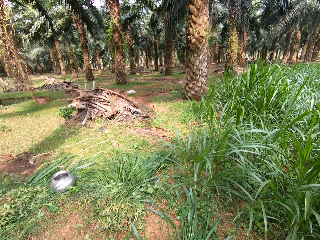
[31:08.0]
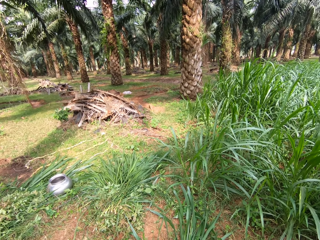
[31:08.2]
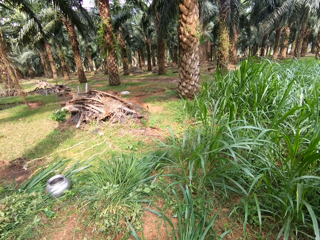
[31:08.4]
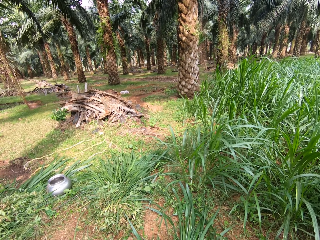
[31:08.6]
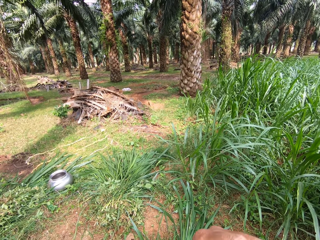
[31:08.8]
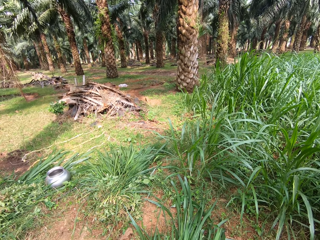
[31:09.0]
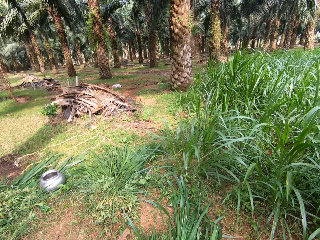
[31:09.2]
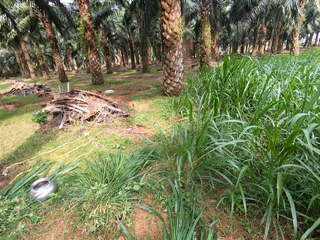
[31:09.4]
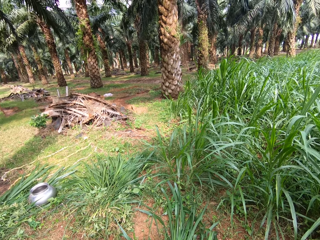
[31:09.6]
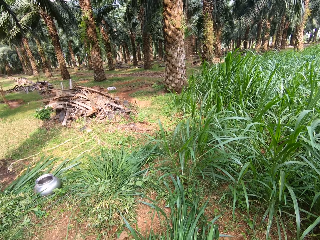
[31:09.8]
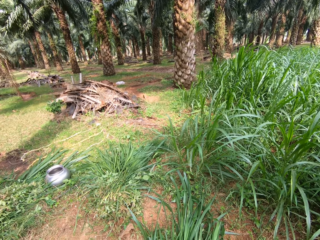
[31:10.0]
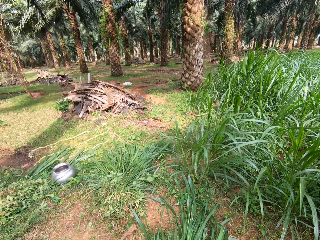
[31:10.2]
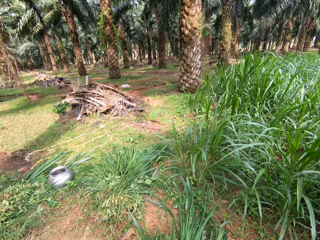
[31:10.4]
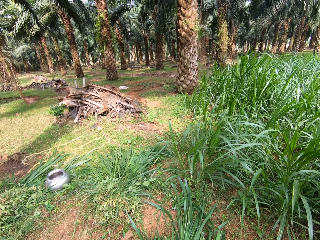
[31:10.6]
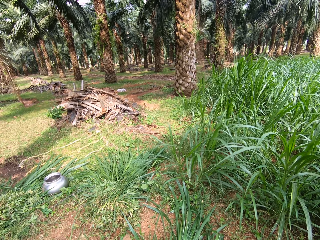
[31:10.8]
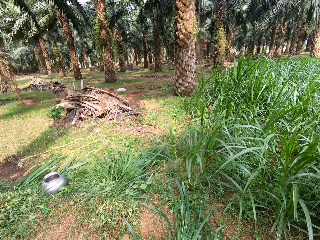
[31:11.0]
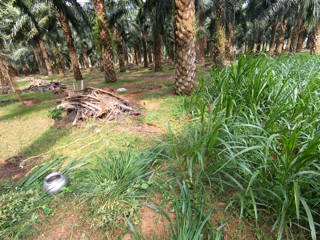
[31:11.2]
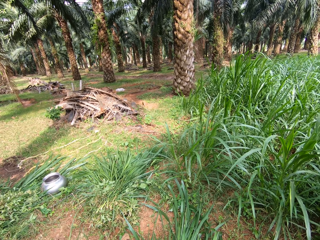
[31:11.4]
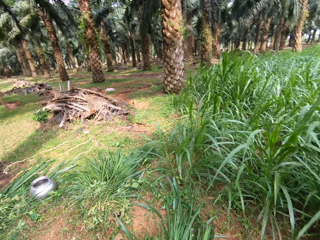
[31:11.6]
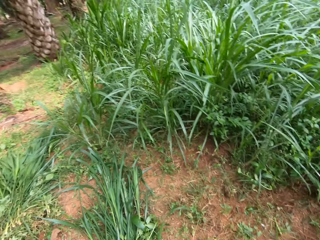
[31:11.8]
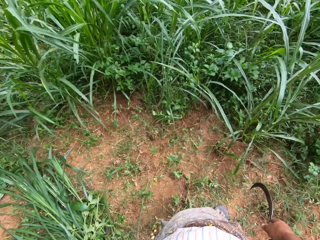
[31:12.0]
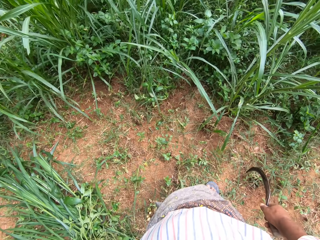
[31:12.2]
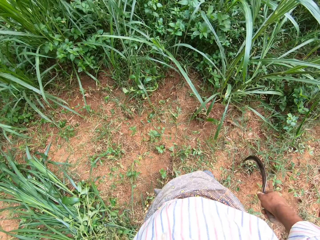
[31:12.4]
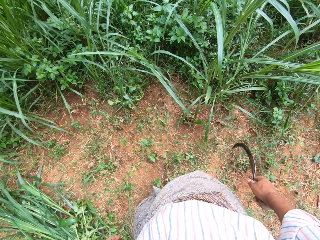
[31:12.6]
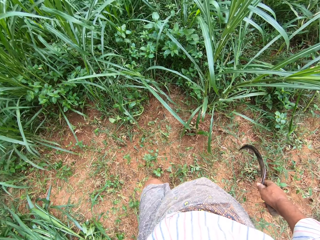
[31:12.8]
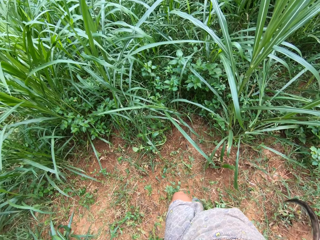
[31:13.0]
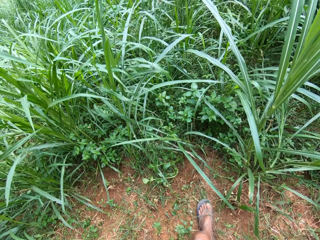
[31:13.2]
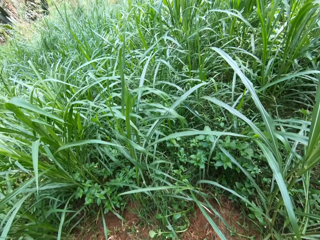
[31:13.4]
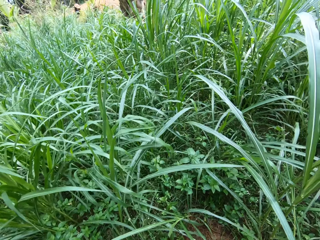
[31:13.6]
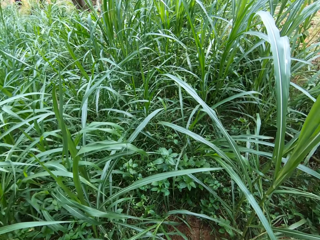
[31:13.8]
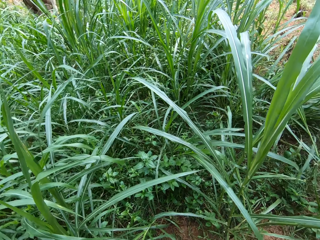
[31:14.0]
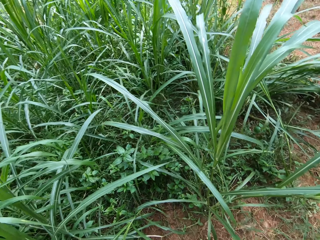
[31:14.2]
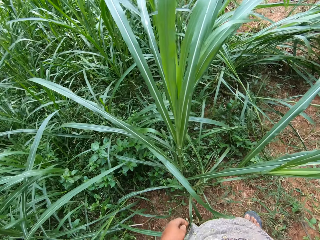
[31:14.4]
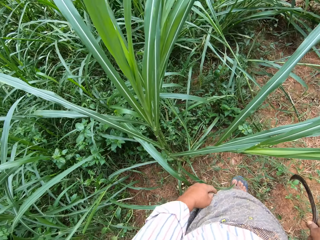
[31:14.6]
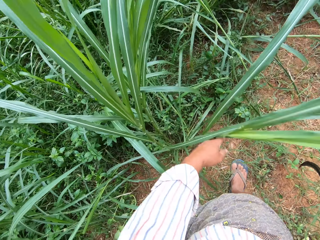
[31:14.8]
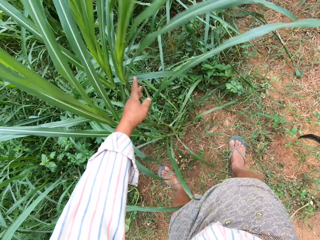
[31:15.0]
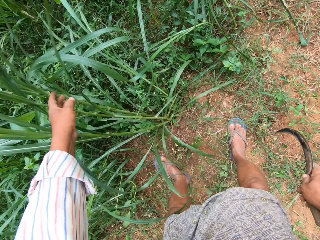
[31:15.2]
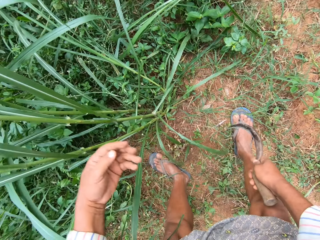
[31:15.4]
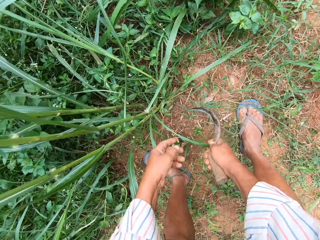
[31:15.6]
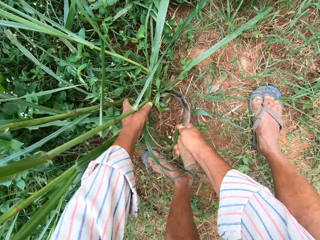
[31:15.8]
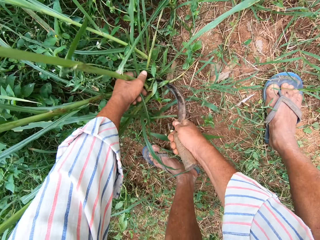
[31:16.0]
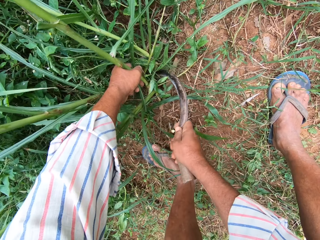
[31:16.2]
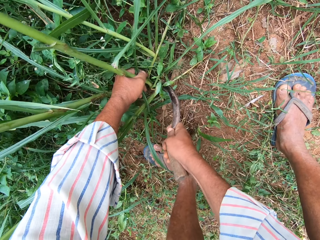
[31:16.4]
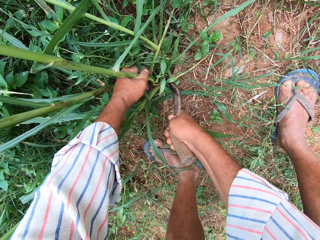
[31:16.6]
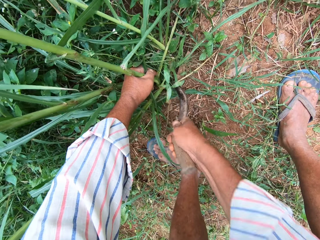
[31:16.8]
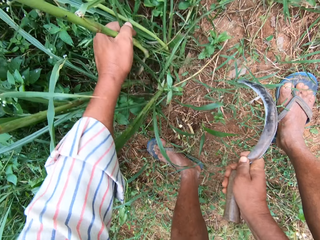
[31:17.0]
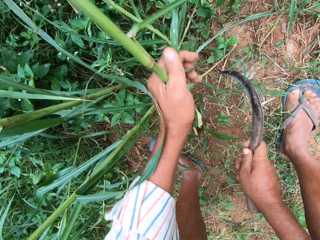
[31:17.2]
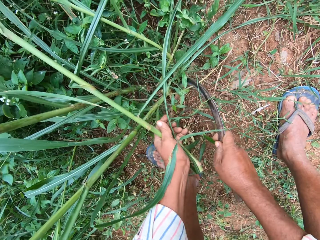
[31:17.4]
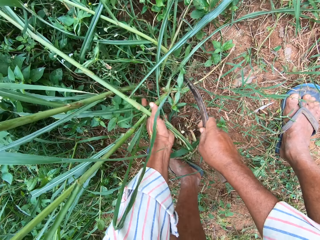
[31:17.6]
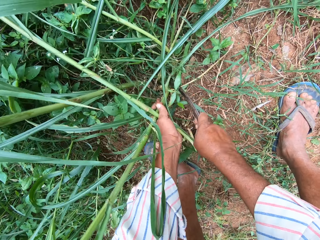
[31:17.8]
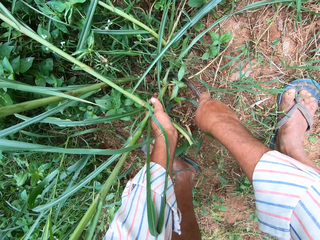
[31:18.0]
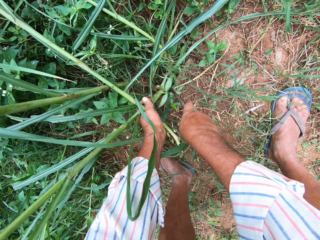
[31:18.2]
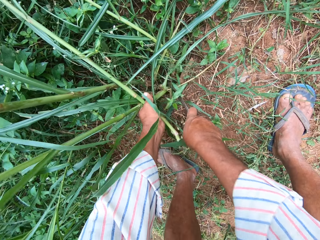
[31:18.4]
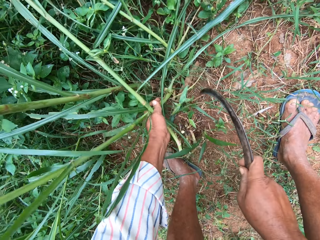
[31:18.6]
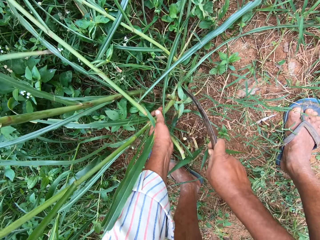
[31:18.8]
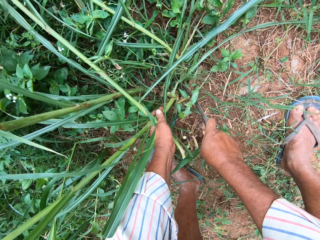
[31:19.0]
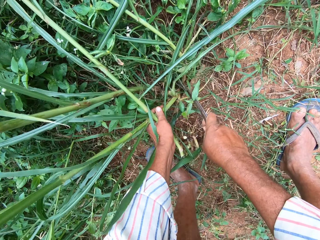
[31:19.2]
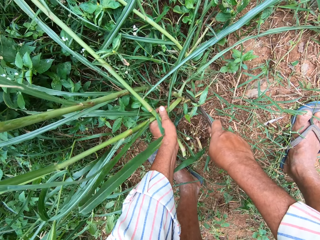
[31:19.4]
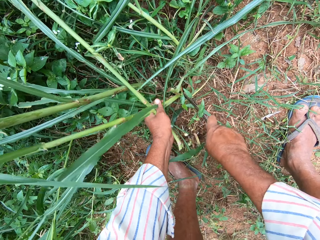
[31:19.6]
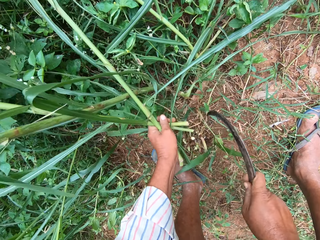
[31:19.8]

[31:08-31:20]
The camera wearer touches the Napier grass. They grab the grasses, hold the Napier grass, and bend. They cut the Napier grass. They cut the grasses.

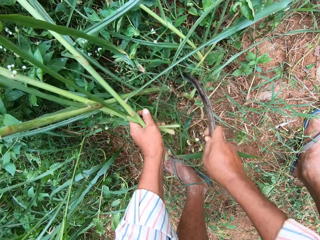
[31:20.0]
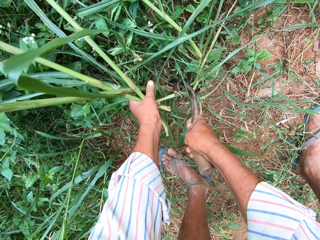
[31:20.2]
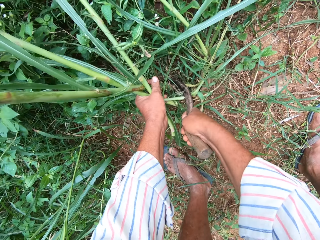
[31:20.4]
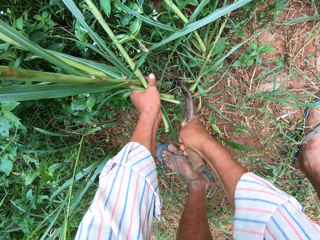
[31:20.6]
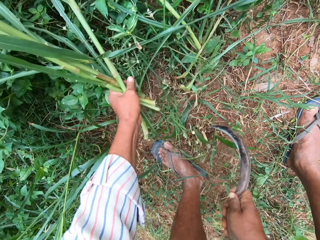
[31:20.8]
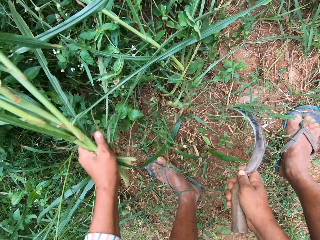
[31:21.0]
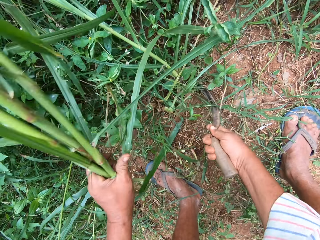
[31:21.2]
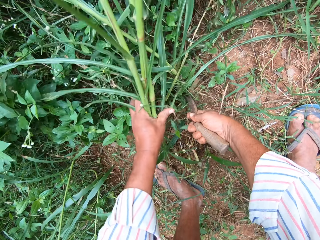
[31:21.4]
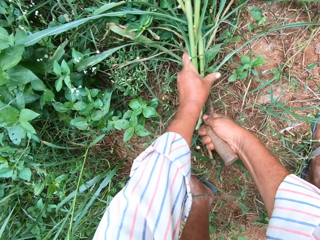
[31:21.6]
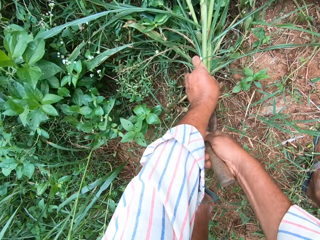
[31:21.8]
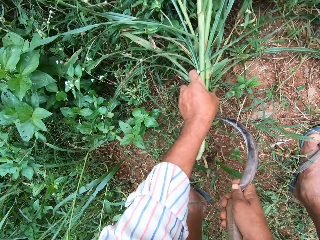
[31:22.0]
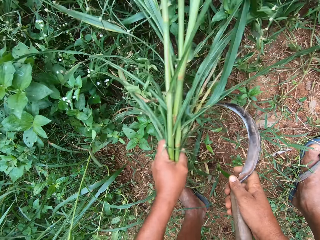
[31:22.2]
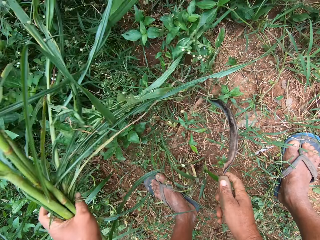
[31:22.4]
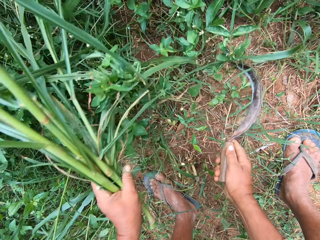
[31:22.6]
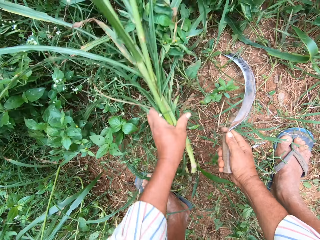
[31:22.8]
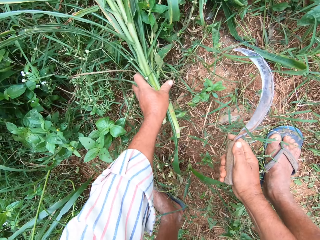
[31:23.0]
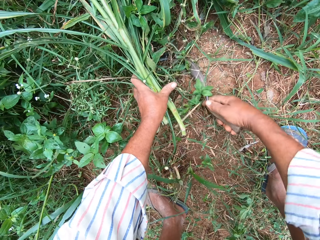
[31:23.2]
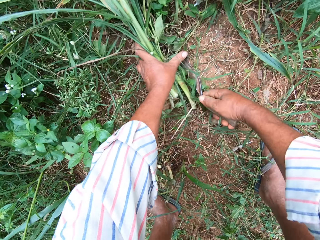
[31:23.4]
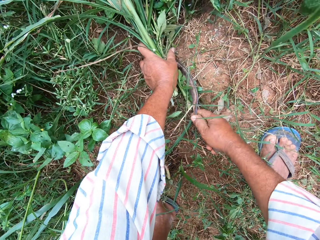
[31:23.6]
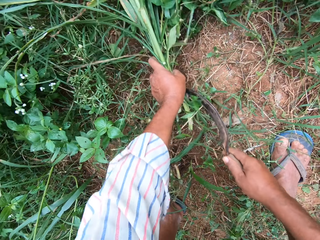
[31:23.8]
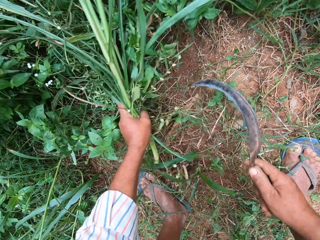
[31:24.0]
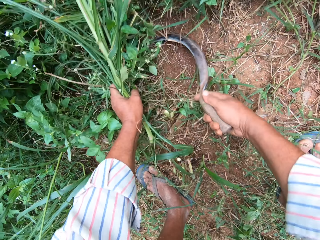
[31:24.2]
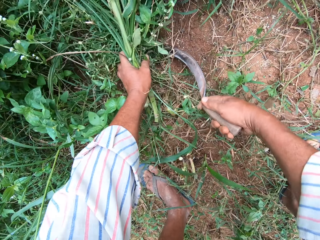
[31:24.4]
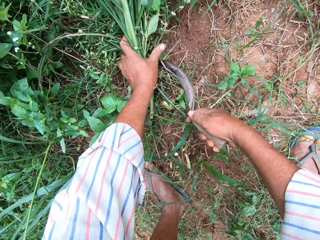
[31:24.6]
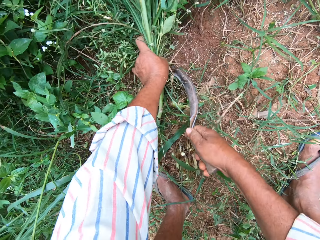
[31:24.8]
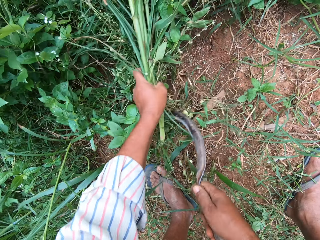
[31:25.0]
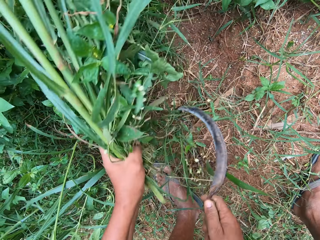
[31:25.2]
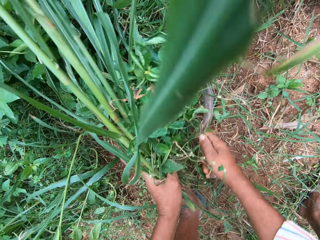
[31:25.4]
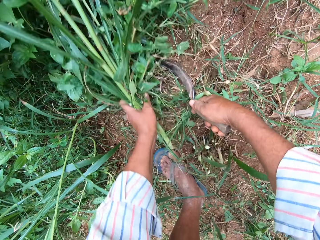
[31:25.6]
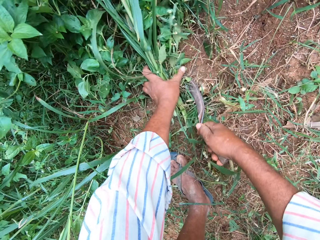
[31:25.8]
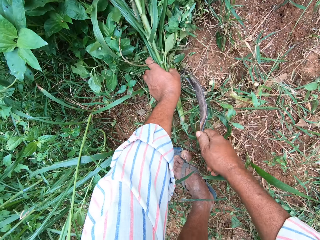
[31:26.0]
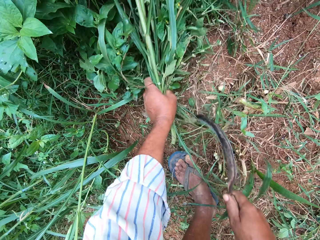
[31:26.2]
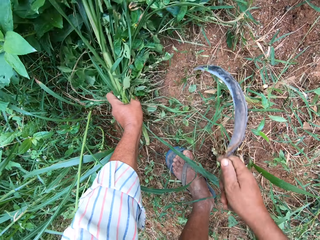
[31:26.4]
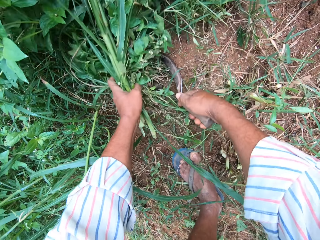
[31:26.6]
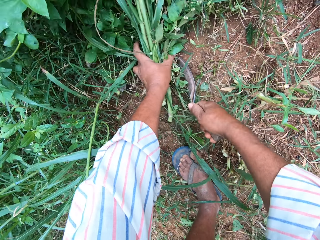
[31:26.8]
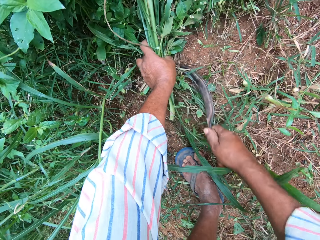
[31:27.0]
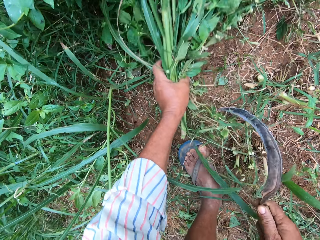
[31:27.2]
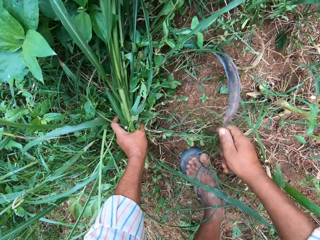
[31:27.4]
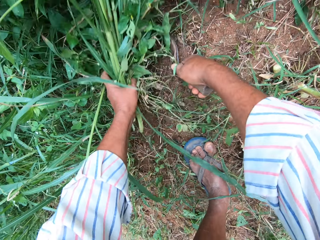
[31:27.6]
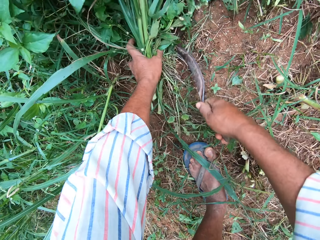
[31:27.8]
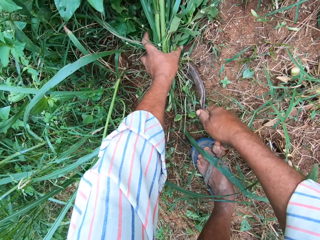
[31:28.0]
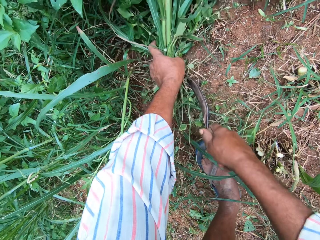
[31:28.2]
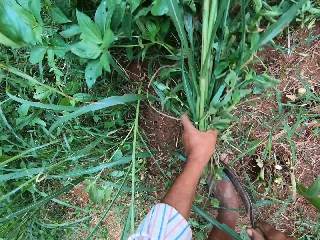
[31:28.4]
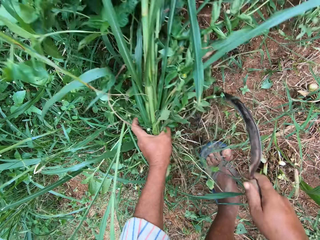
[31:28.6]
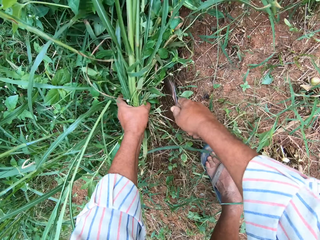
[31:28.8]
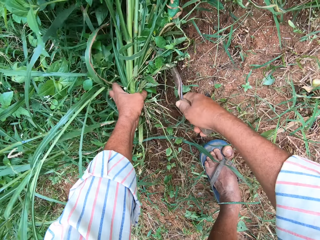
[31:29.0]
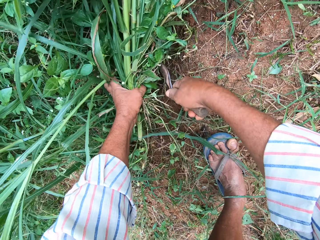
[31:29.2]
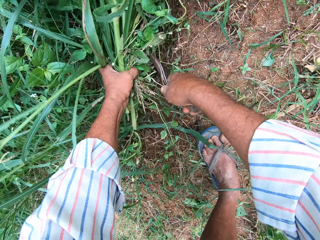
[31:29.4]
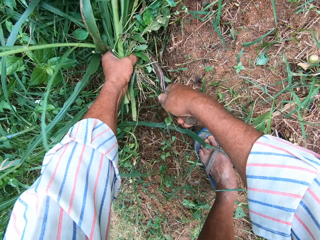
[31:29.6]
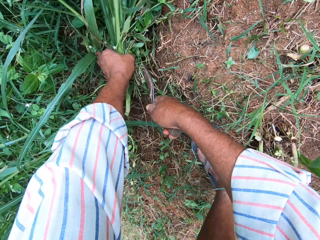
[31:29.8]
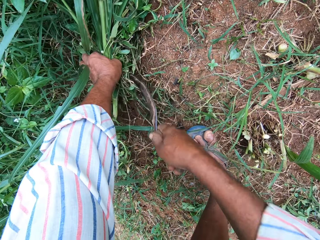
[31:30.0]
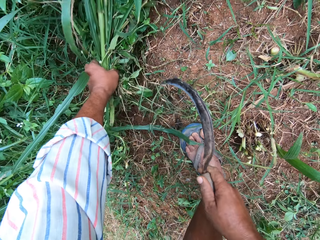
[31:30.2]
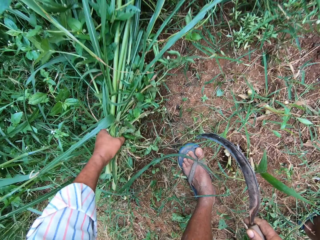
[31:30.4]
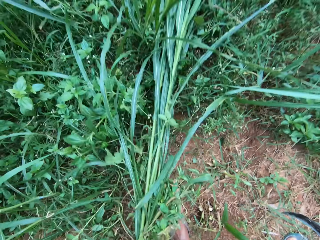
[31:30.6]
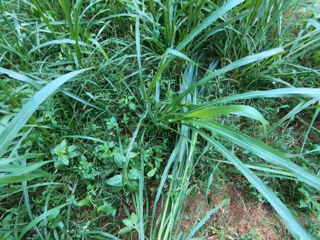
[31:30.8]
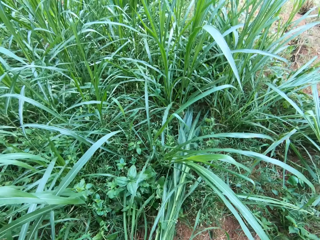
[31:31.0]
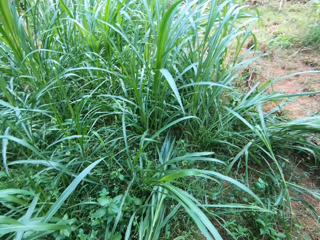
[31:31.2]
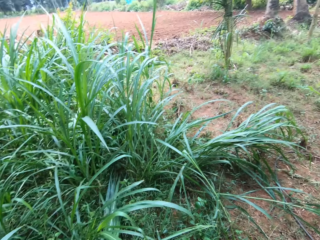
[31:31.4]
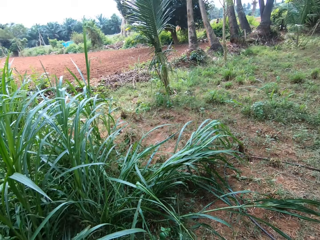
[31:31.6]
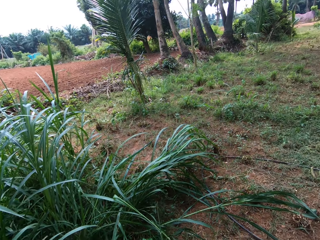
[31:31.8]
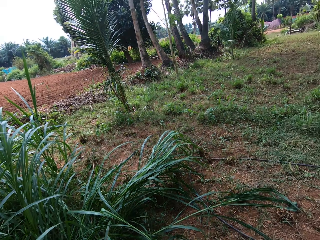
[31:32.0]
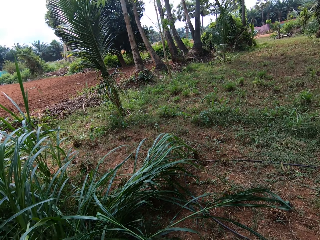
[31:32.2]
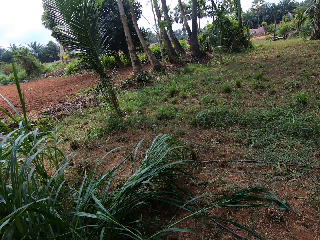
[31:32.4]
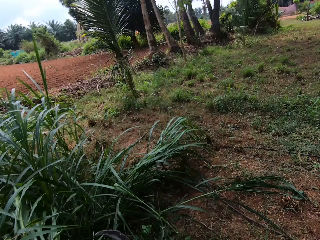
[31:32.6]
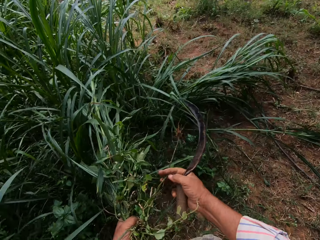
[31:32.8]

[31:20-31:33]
The camera wearer cuts the grasses. They cut the grasses repeatedly. They stand up and look around.
